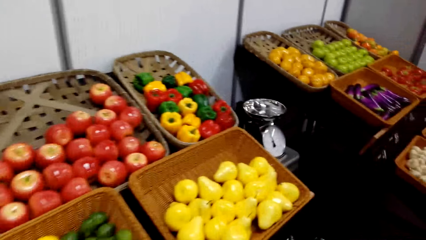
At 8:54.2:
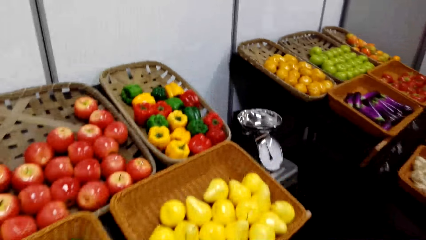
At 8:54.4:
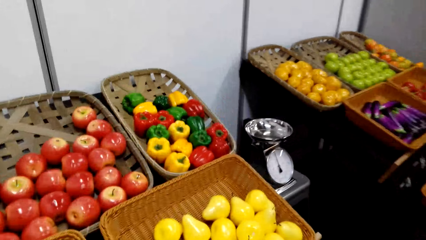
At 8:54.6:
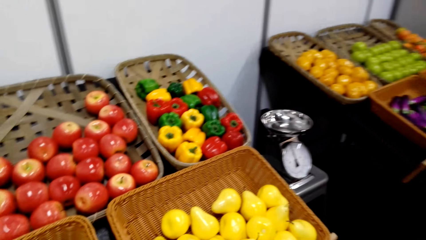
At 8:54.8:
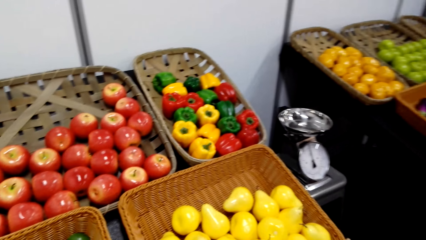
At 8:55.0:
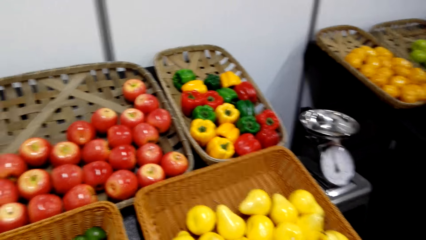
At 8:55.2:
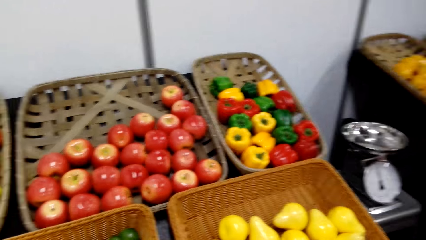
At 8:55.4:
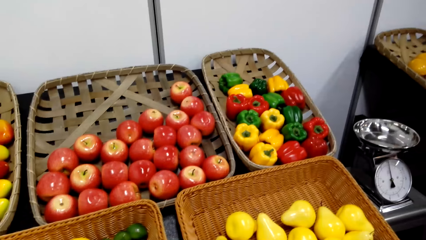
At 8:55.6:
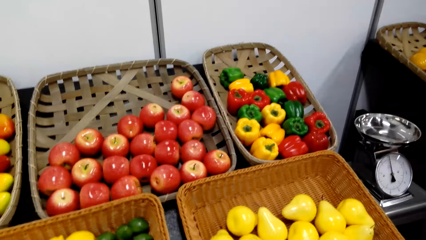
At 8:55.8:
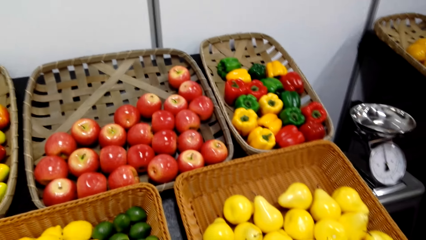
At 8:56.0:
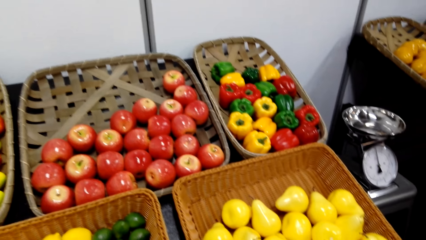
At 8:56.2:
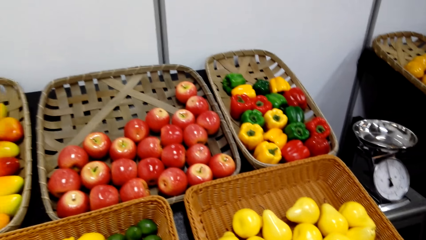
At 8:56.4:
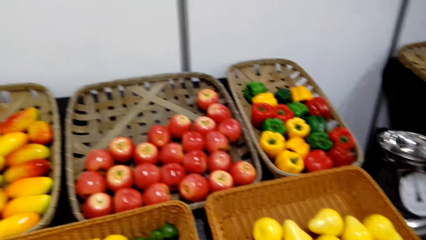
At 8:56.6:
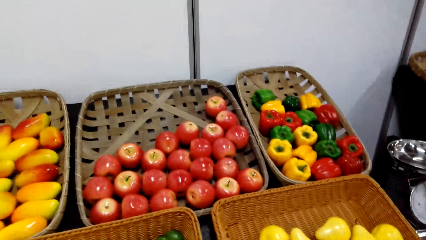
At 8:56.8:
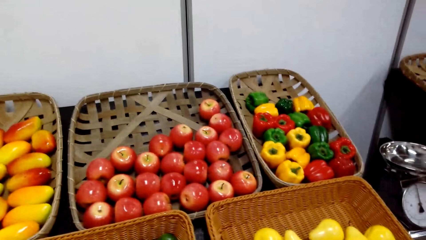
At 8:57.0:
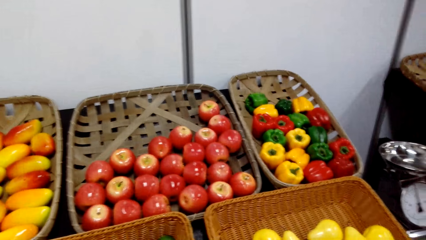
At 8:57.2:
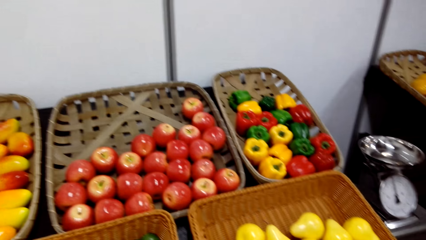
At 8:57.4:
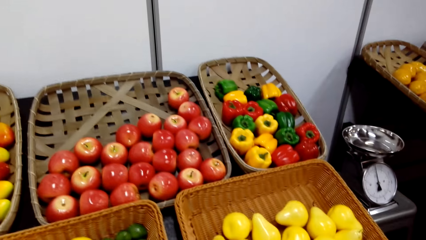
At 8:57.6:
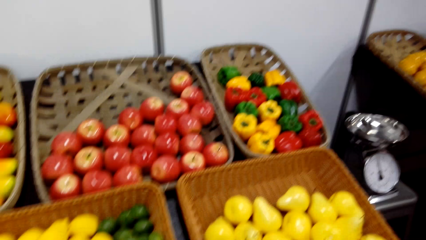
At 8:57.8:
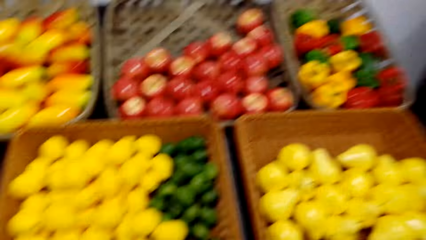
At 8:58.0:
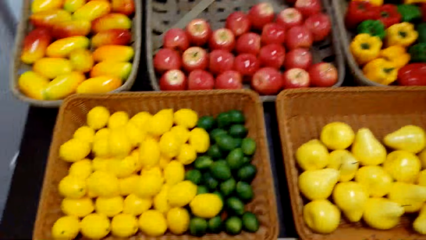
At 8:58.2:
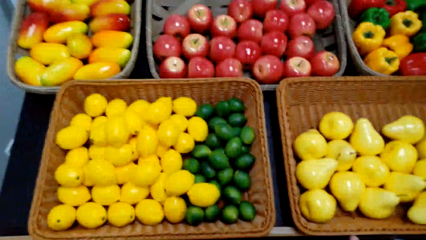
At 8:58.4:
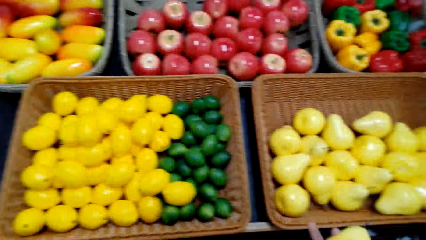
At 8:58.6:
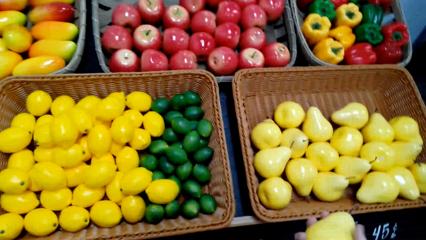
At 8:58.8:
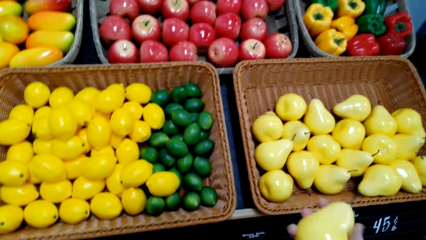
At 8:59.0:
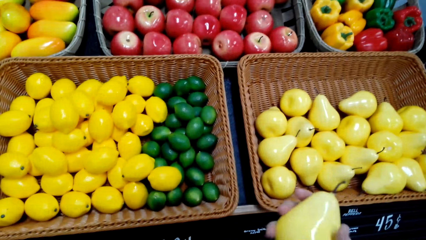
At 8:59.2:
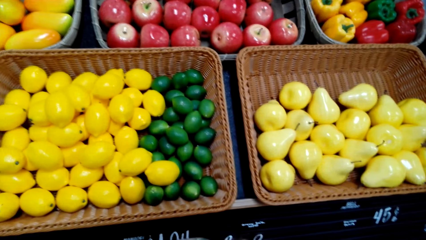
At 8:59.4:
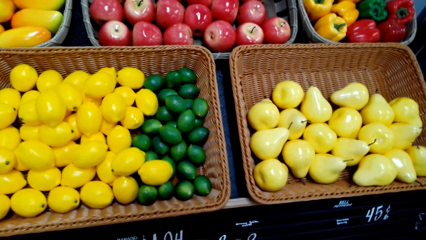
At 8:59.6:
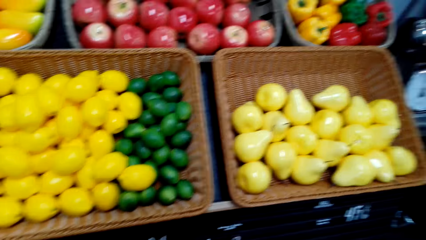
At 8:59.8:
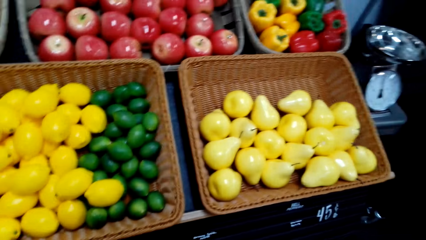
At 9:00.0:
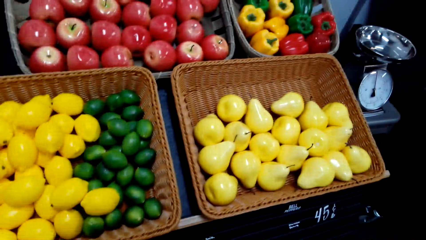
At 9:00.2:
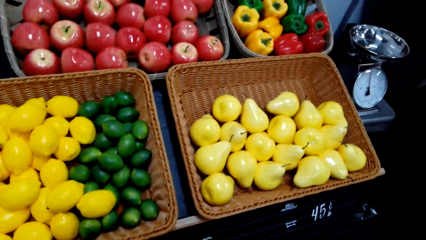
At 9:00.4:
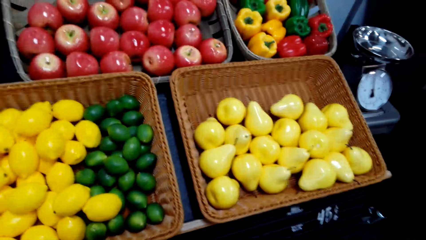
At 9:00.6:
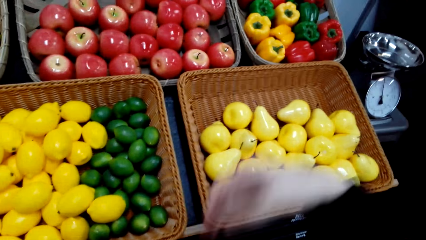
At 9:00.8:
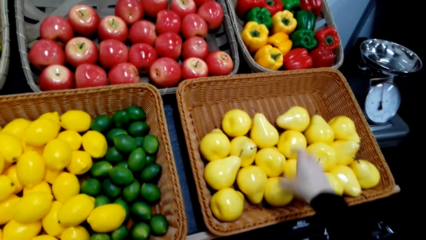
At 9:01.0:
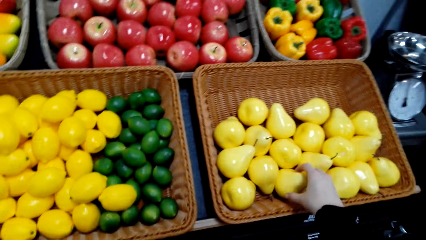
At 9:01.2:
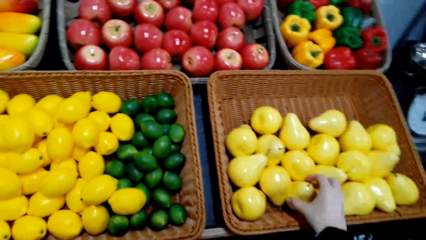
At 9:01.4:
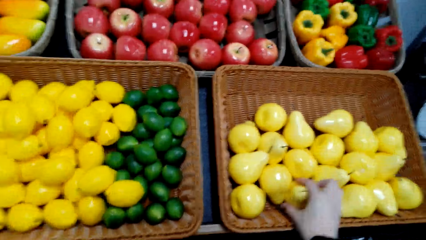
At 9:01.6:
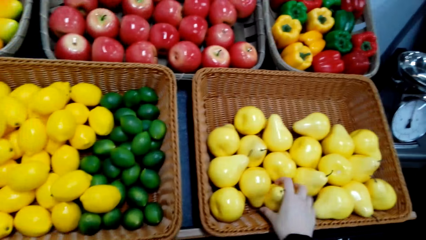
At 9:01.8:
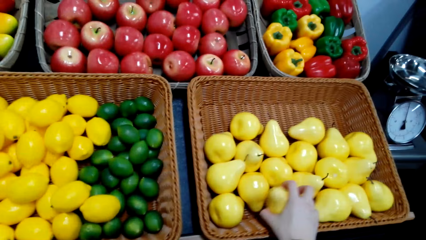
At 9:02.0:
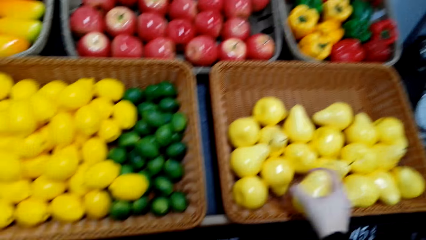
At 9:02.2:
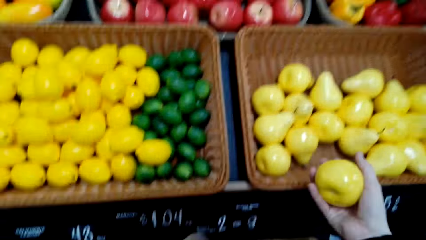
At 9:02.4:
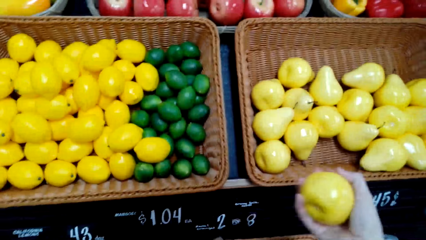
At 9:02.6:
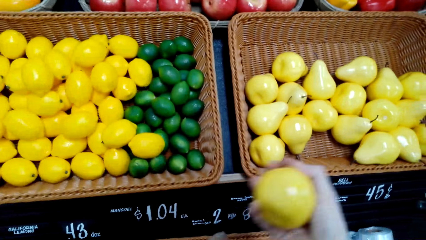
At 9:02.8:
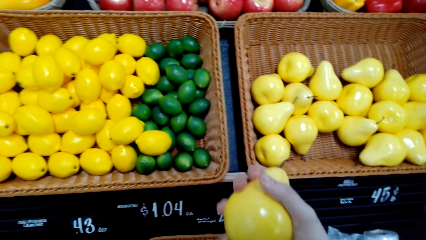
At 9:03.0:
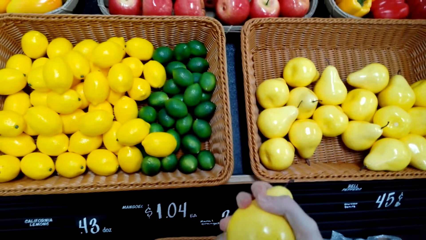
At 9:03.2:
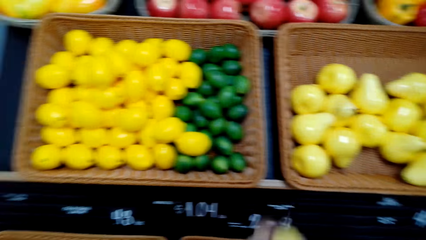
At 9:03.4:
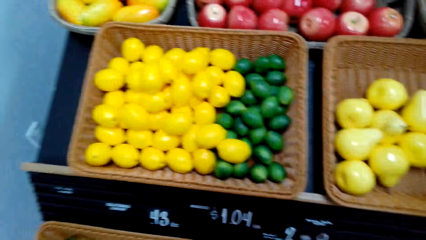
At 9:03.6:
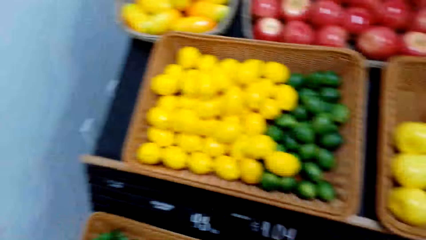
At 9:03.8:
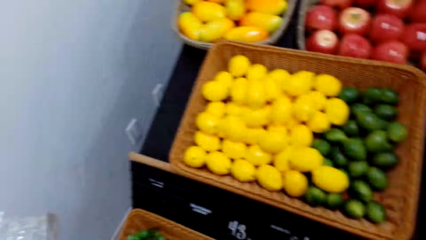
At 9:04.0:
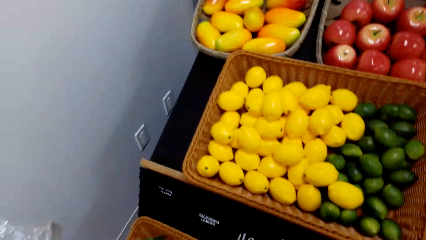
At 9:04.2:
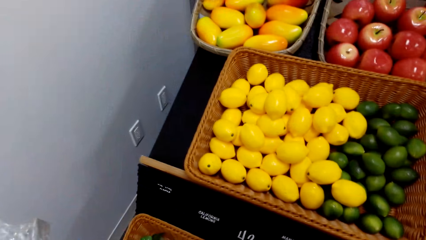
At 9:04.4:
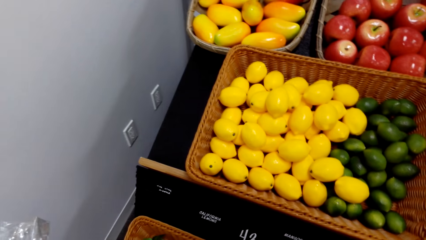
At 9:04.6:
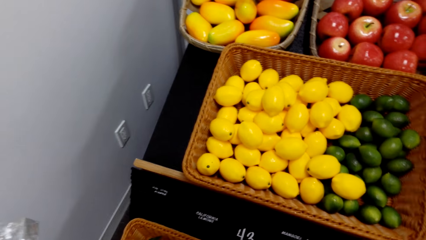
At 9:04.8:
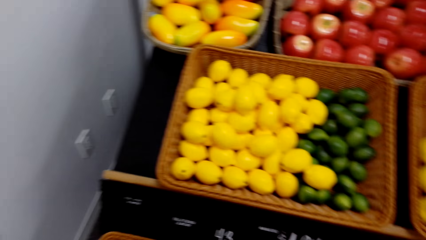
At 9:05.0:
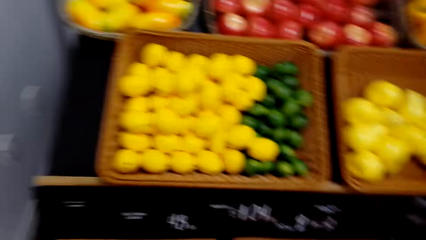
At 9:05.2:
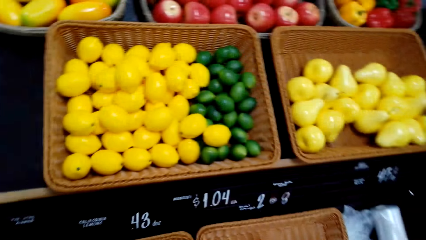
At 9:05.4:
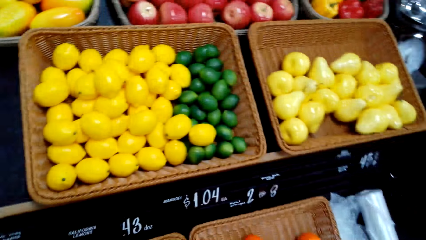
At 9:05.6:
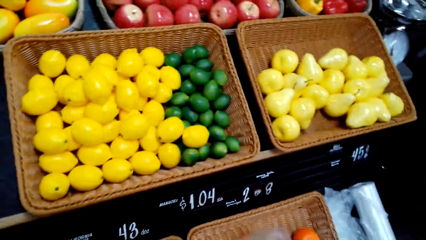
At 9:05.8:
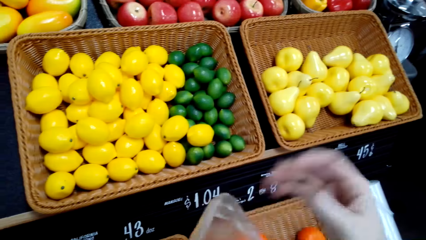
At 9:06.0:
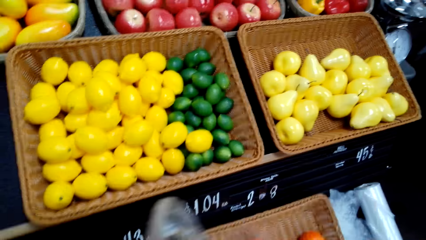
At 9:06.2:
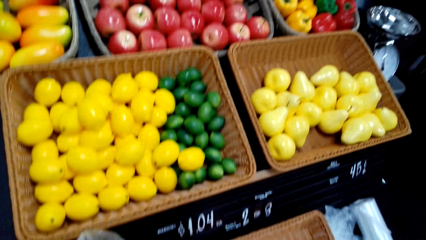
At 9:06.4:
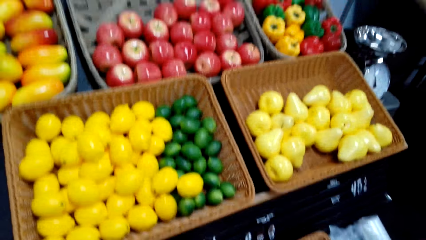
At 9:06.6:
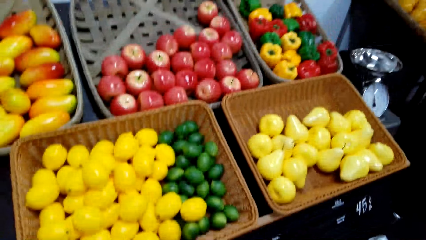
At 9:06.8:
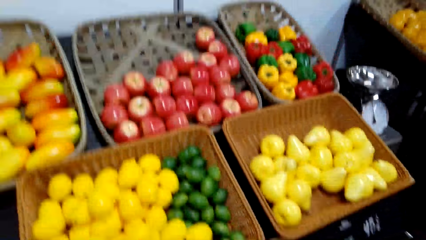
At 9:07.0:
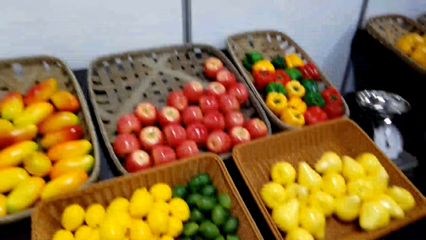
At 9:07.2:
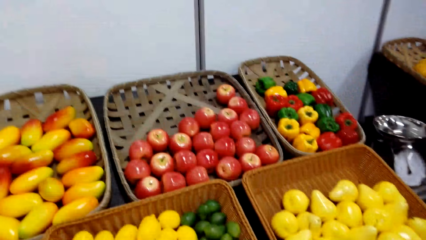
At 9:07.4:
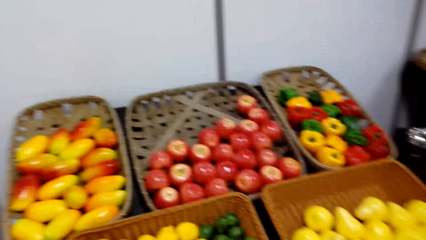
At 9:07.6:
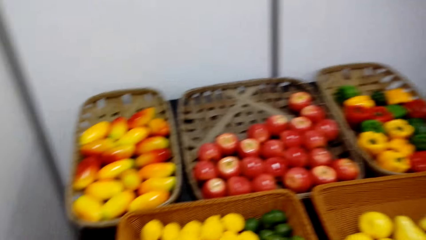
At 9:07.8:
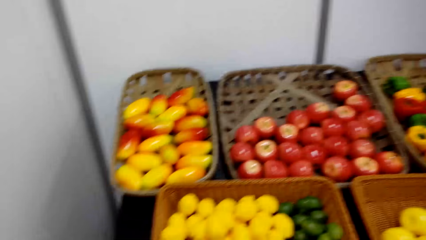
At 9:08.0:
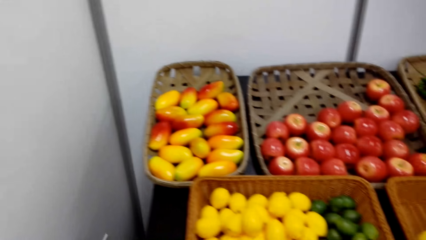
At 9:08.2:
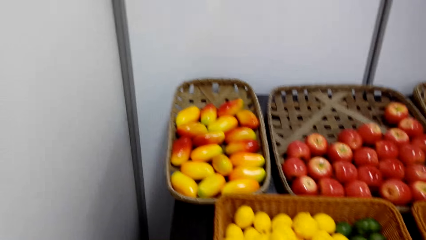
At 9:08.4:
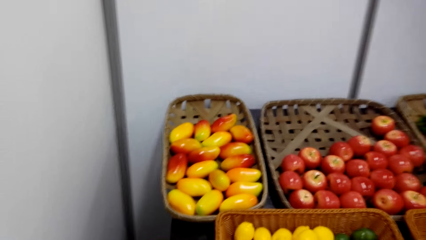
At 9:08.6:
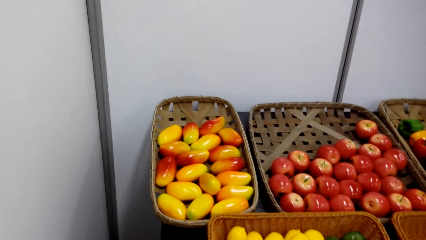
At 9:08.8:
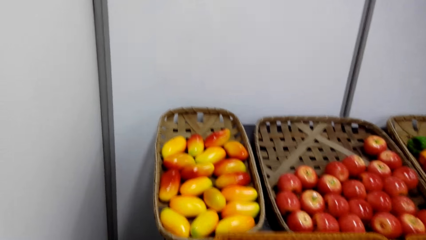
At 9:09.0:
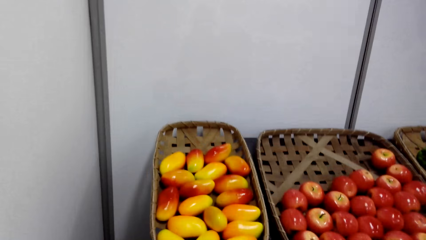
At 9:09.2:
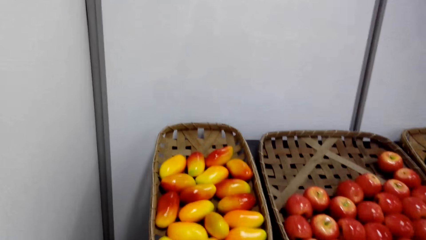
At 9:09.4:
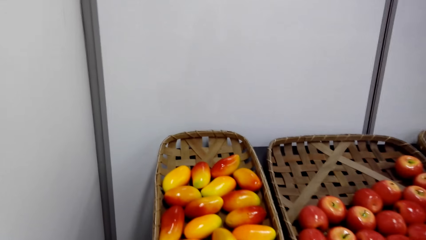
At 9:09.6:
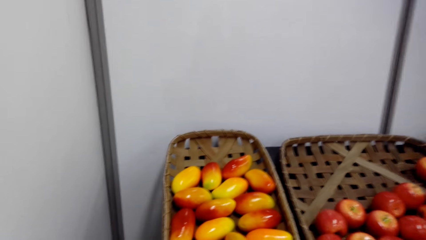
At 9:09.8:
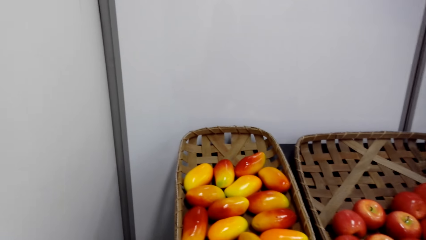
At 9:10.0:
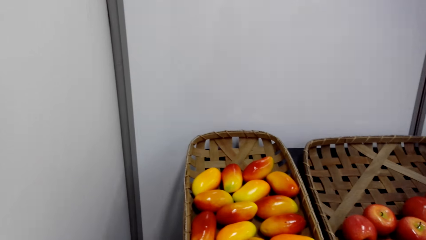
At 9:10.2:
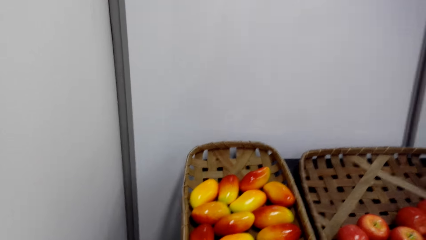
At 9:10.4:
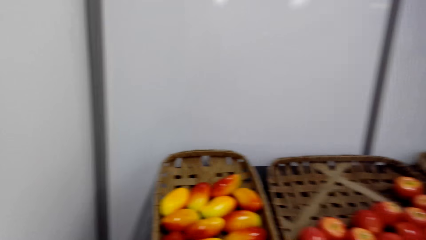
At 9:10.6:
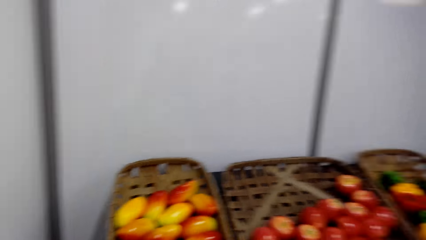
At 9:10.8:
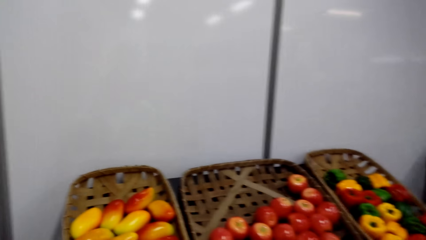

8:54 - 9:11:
The camera wearer moves beside the knitted basket. They view a pear fruit in the hand. They hold pears with the right hand. They pick the pear fruit from a pears basket. They view the pear fruit. They pack the pear fruit. They move towards a mango fruits basket.
